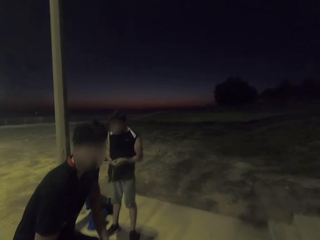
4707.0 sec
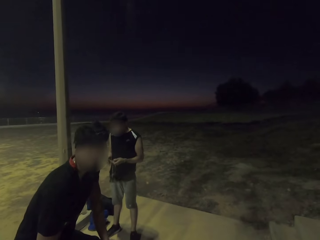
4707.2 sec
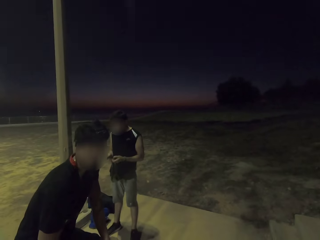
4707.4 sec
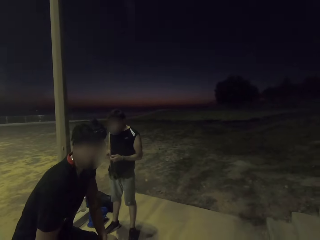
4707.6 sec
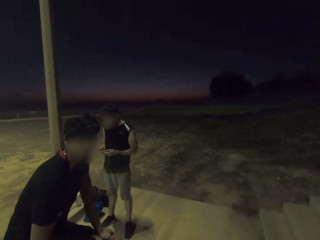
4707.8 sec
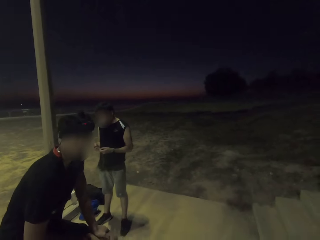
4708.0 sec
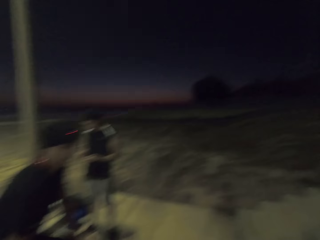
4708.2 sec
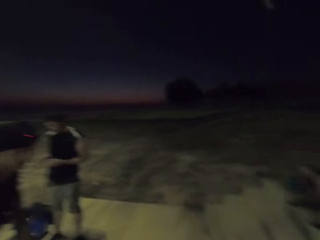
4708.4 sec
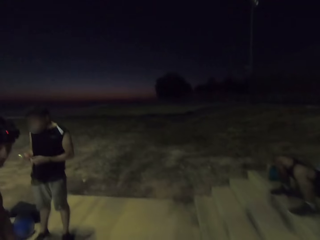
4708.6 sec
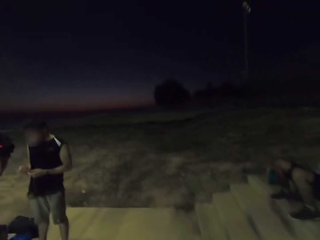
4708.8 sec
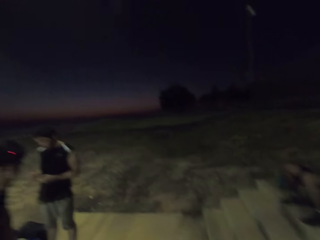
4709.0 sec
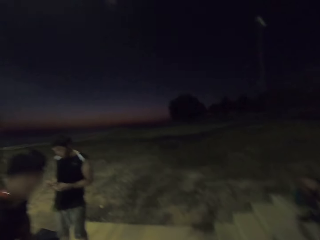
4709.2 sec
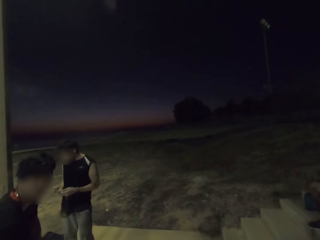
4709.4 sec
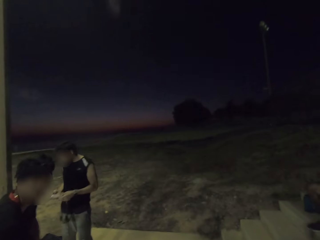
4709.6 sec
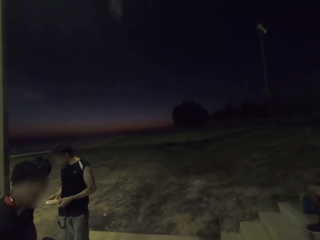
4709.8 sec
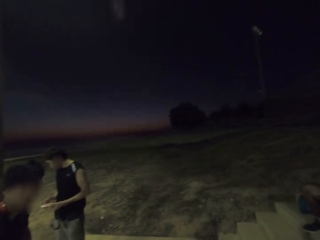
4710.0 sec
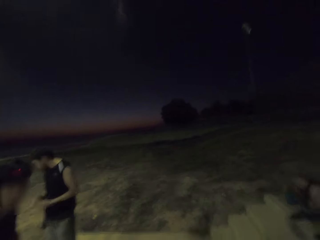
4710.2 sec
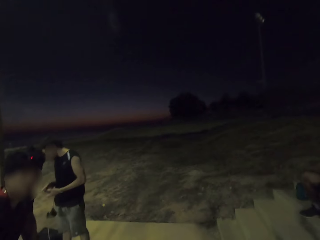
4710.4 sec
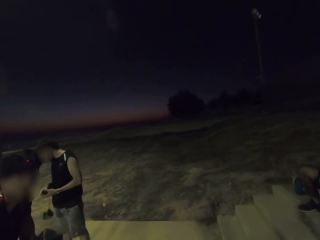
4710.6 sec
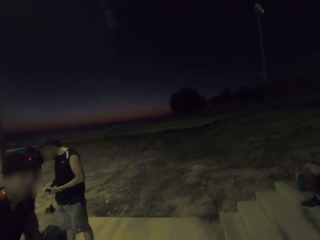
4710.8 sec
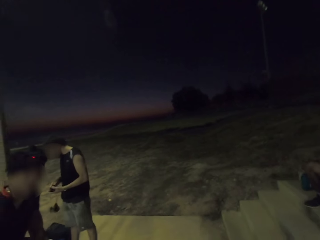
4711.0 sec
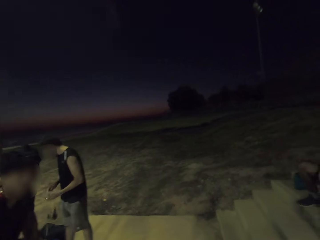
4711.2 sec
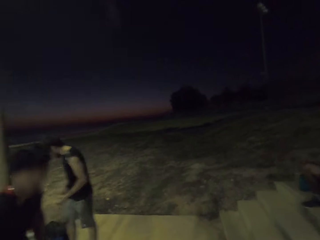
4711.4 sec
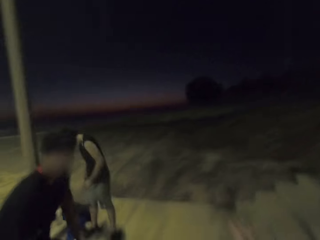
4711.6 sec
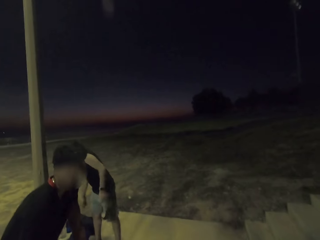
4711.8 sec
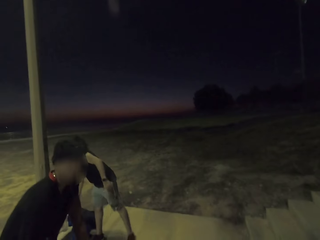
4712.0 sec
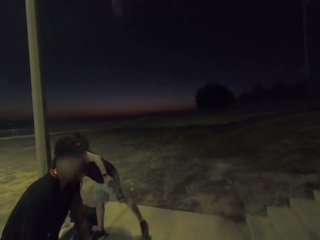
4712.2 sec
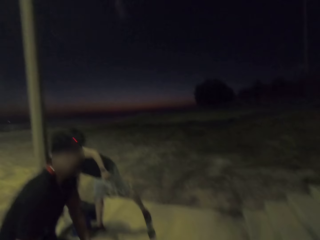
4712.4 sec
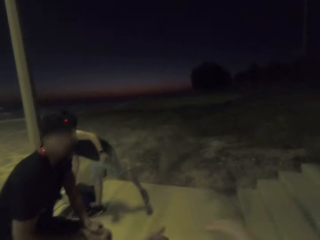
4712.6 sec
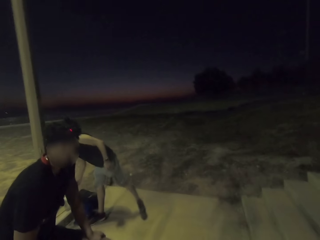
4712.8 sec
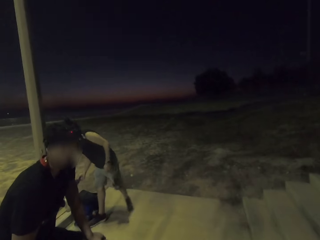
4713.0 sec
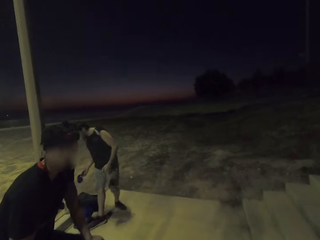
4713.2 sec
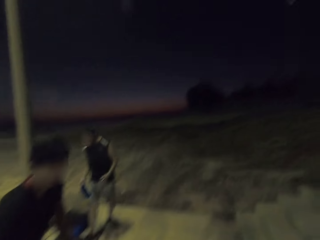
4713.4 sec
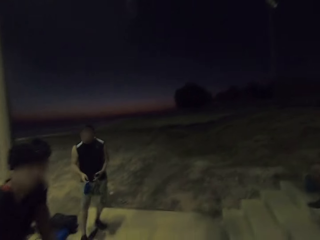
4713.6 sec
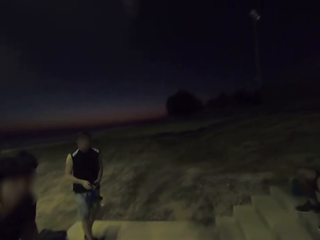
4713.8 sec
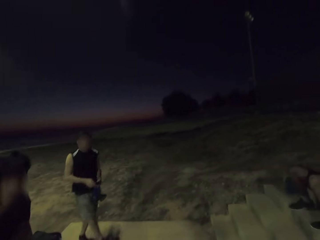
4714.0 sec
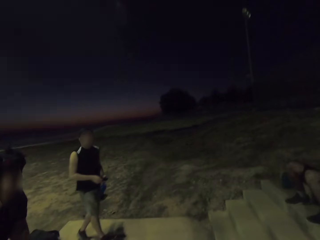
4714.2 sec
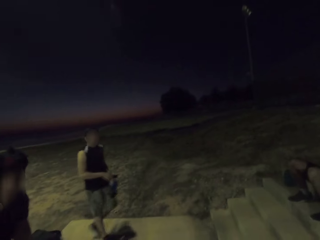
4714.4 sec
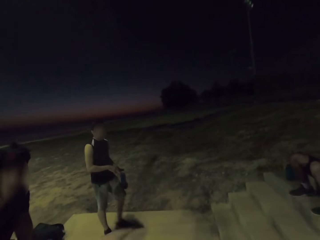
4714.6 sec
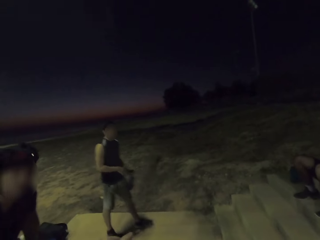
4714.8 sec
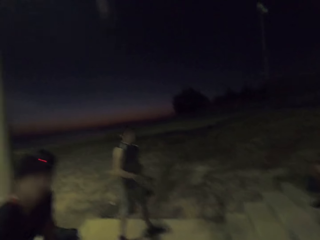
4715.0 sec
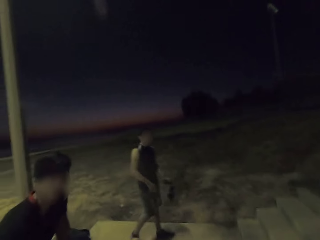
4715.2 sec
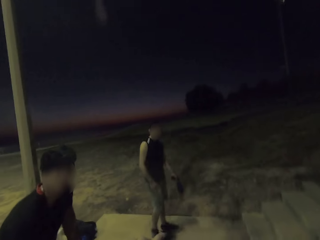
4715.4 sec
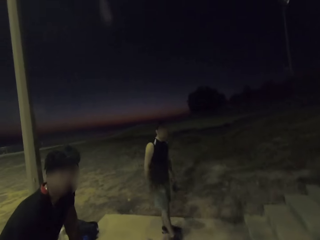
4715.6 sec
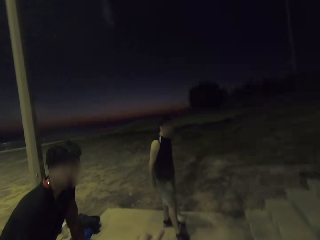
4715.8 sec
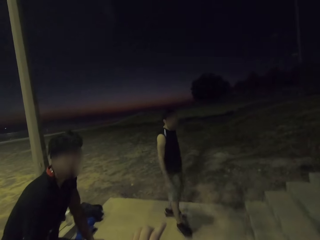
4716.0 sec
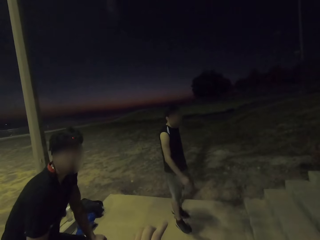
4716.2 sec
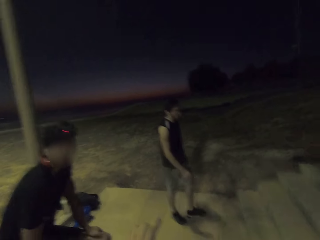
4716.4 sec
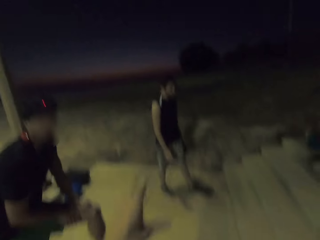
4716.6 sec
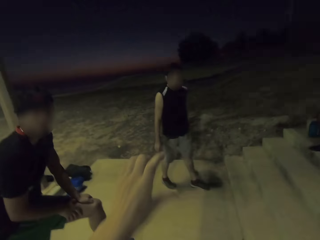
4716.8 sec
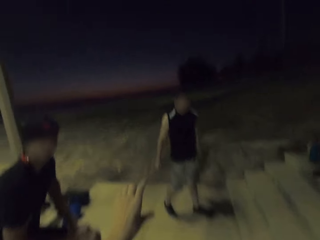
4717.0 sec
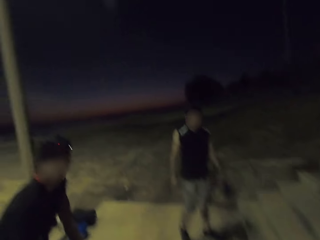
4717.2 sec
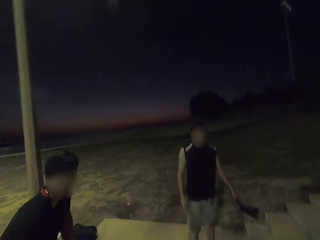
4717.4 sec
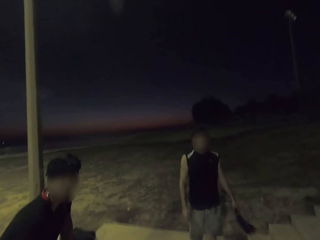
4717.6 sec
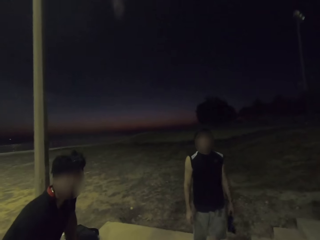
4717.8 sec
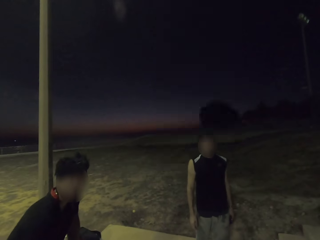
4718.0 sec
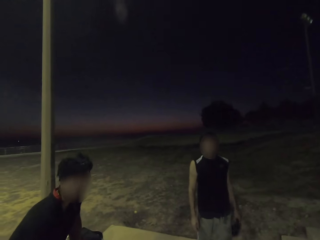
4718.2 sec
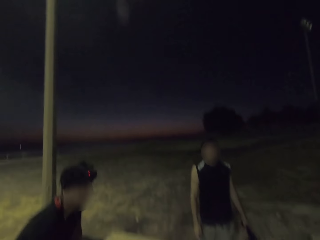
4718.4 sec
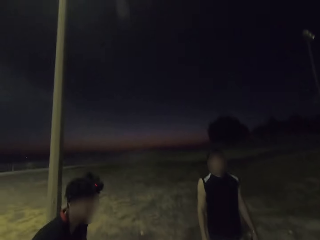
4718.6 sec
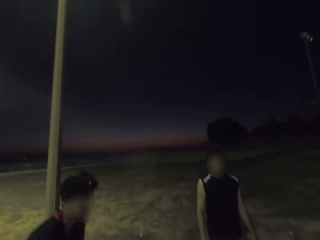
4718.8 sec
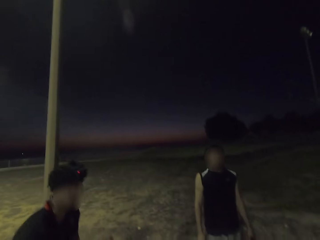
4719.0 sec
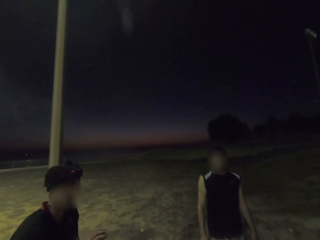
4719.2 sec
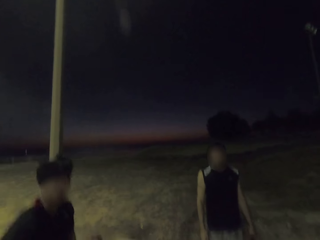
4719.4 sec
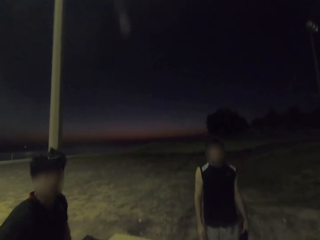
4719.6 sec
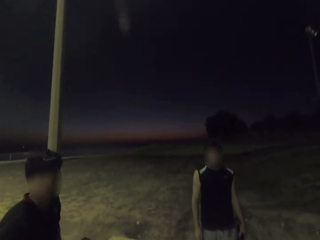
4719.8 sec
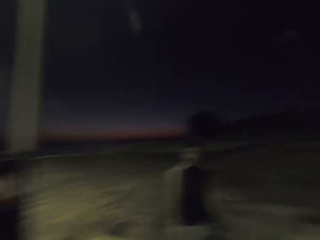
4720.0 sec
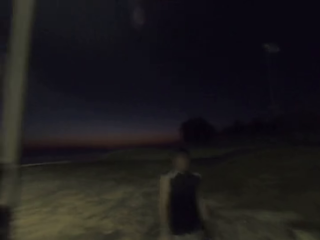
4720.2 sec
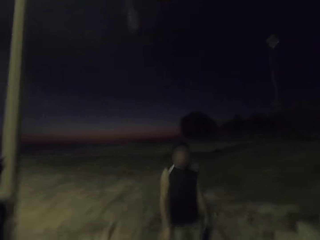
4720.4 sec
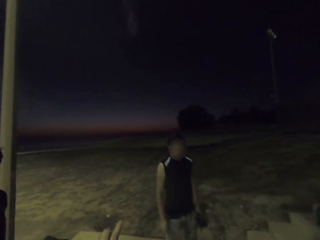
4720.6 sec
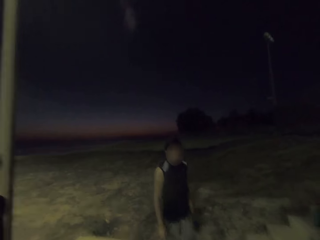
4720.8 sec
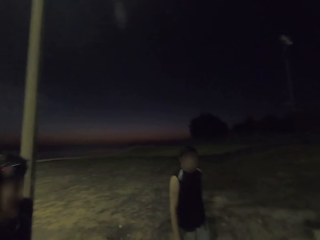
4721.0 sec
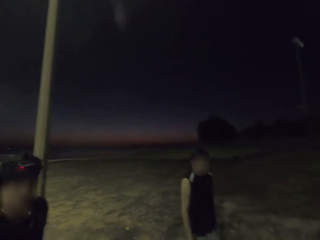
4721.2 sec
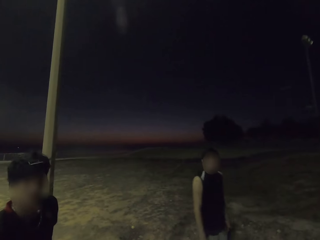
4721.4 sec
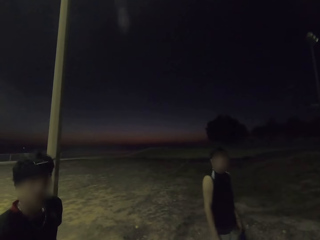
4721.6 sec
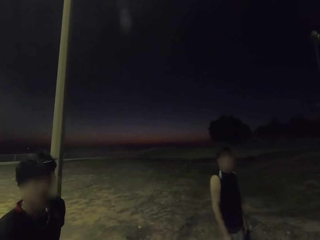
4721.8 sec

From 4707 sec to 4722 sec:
A man presses the phone. He picks up a bottle, walks back, and moves. The camera wearer interacts. The man stands.

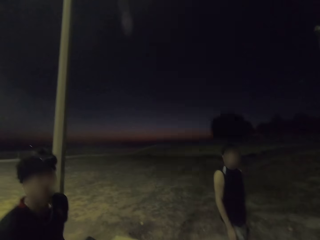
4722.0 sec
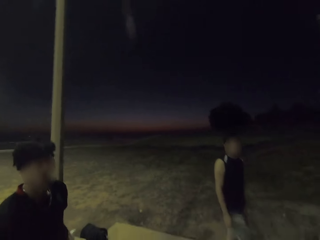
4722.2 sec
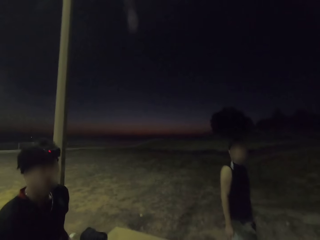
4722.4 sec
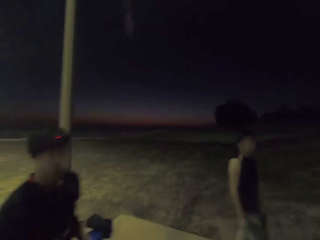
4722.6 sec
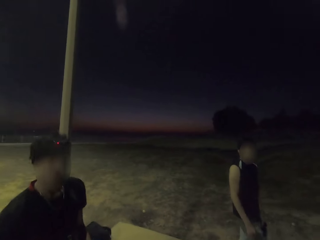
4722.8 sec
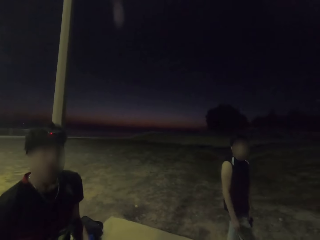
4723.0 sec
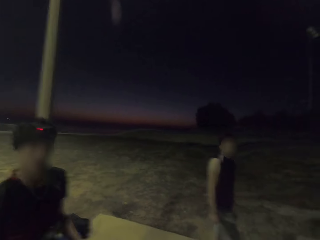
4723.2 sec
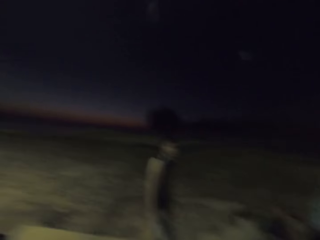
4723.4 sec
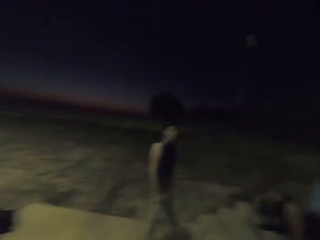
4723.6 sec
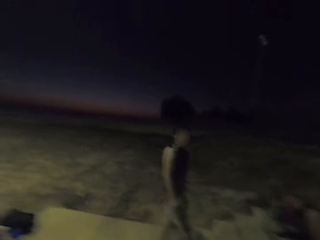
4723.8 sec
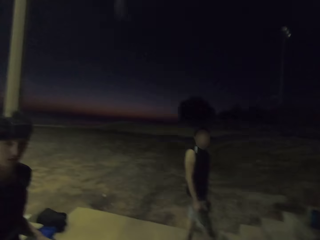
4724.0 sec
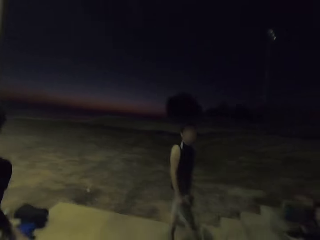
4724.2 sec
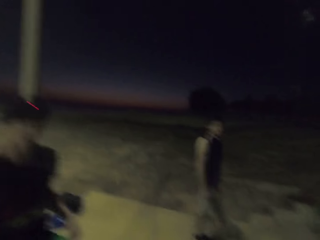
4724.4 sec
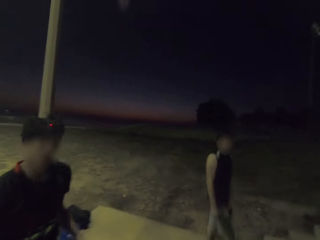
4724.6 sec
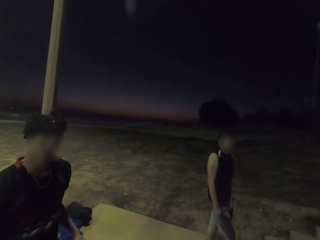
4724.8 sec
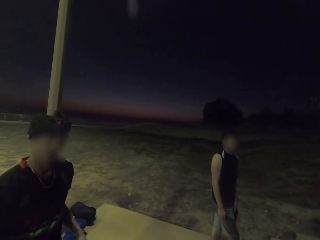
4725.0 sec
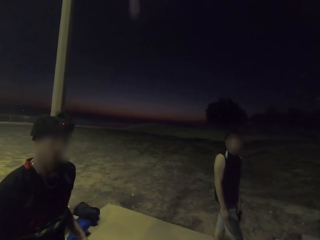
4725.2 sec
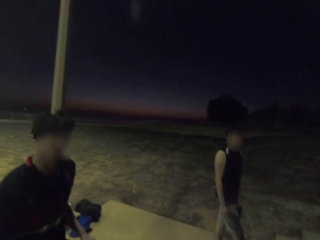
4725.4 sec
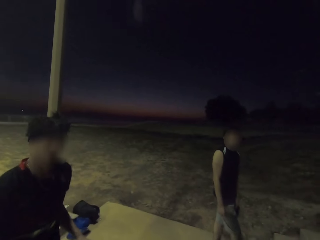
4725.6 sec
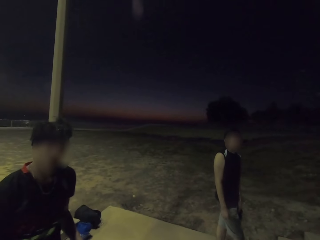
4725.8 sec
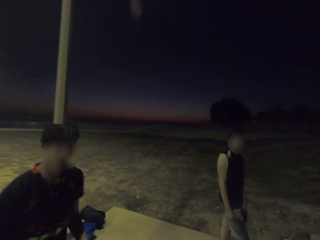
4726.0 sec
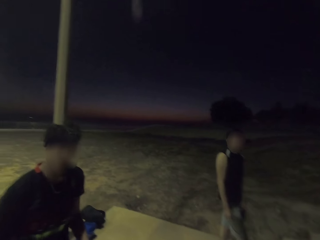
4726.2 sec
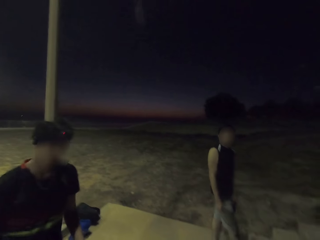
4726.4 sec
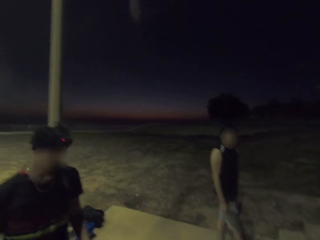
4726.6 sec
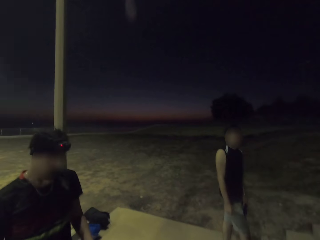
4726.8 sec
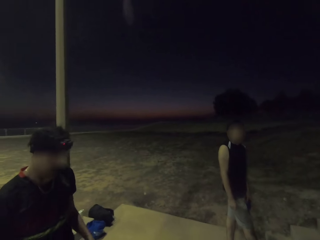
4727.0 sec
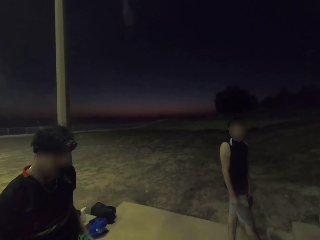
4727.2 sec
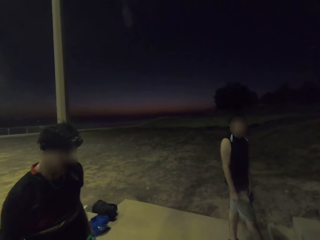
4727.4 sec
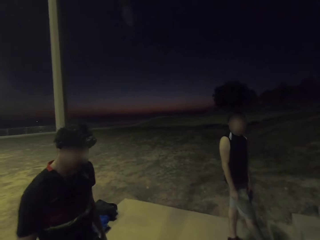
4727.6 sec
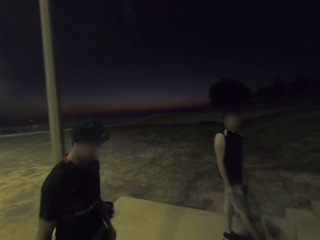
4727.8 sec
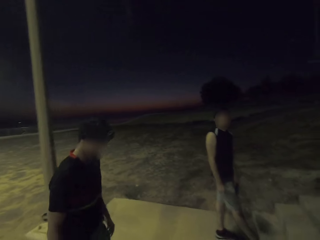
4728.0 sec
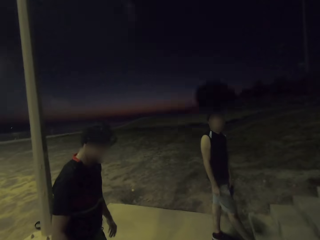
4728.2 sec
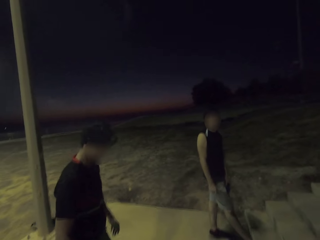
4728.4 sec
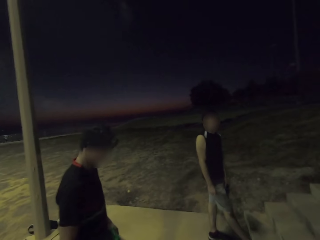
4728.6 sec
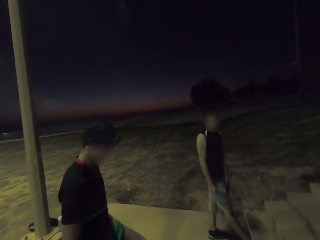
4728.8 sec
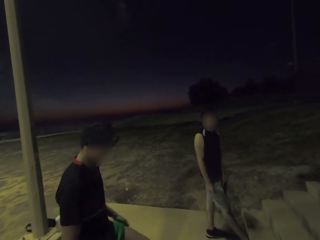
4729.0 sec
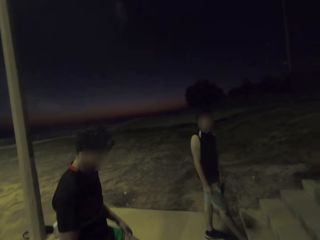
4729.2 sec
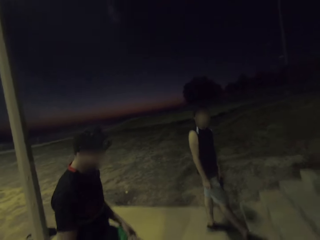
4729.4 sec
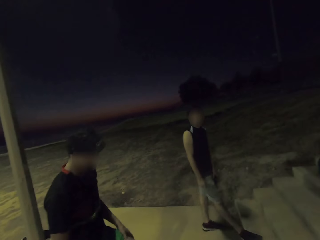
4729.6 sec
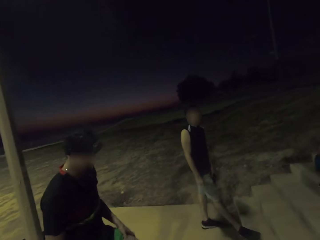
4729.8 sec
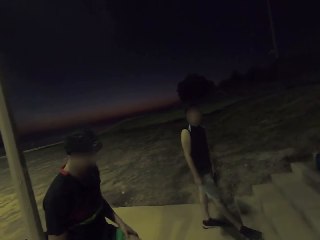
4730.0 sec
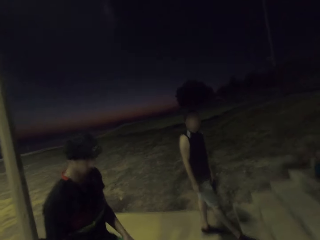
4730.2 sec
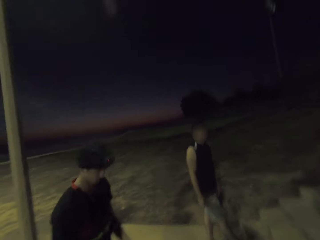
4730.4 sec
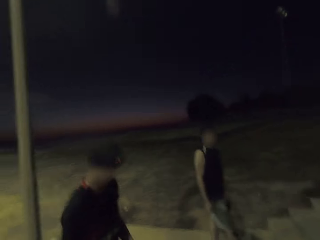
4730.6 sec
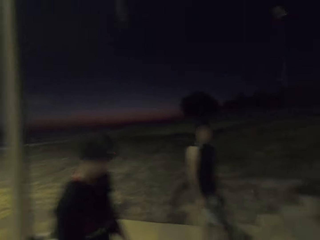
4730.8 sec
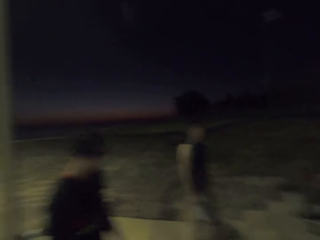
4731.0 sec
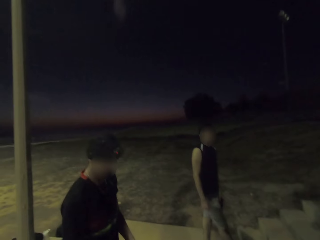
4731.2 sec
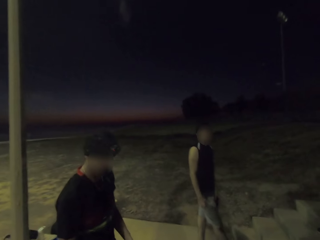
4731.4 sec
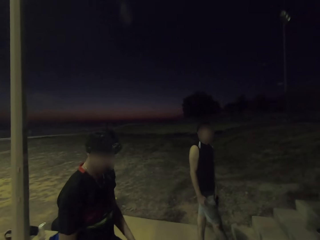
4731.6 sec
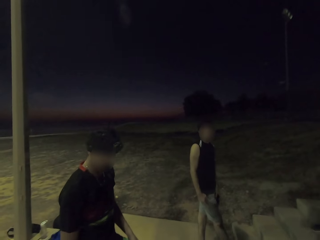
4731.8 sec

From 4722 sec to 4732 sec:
A man moves. The camera wearer moves sideways.
